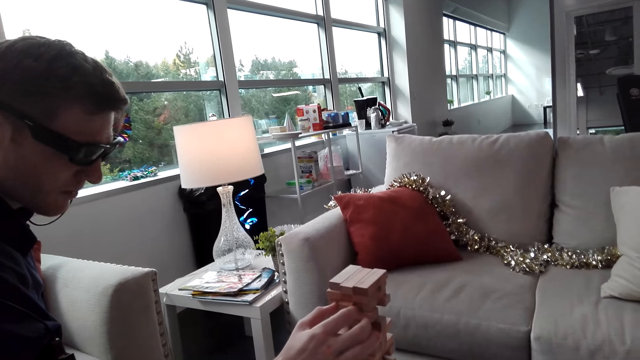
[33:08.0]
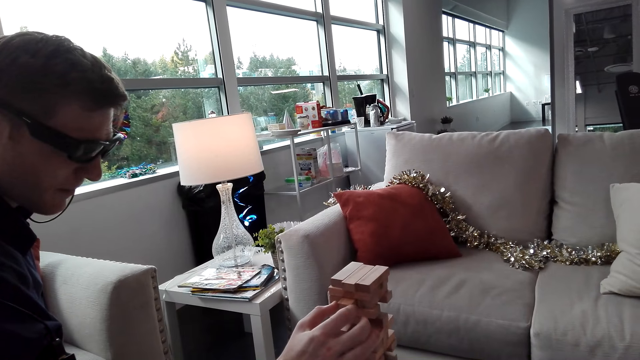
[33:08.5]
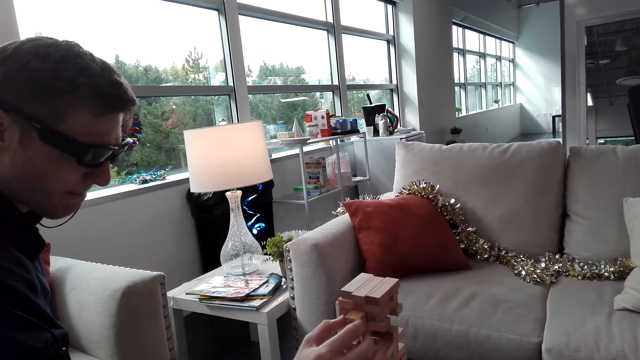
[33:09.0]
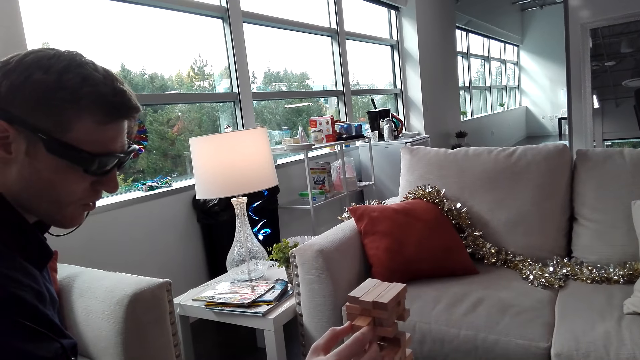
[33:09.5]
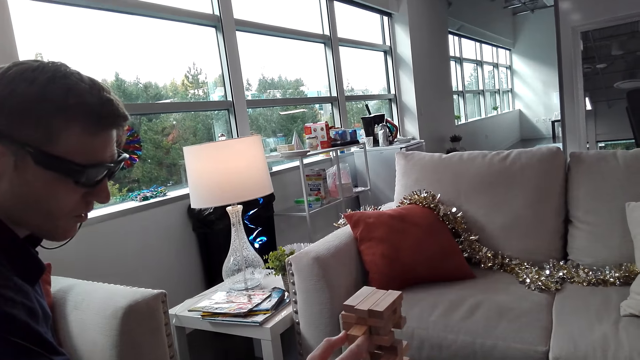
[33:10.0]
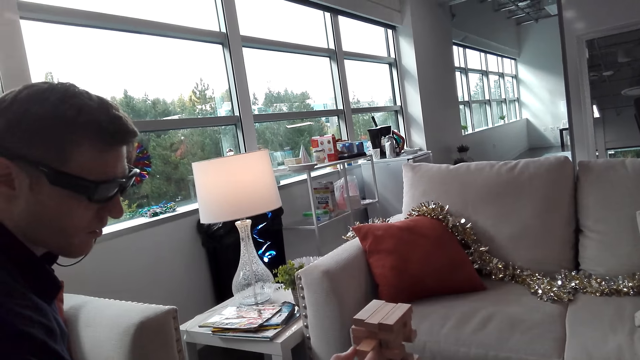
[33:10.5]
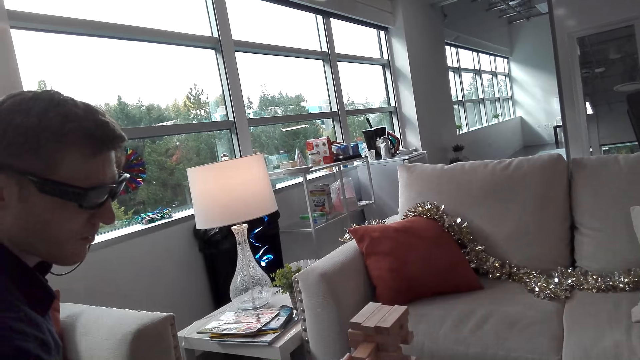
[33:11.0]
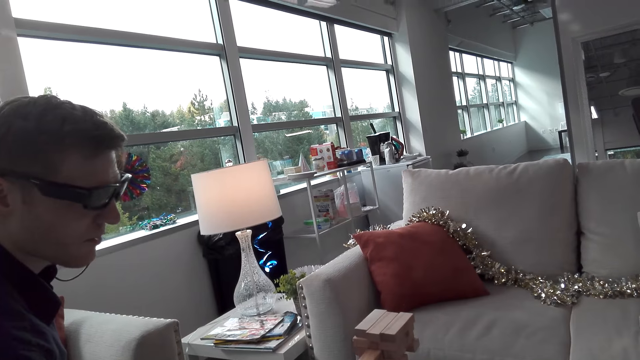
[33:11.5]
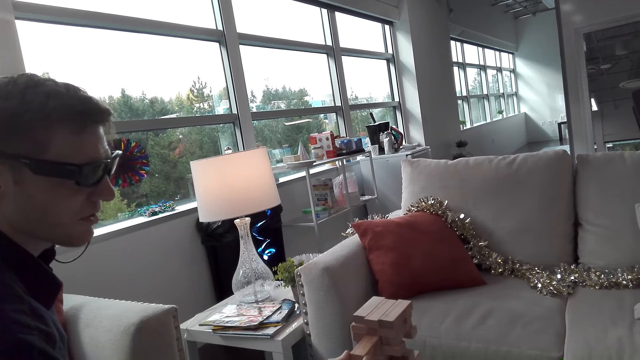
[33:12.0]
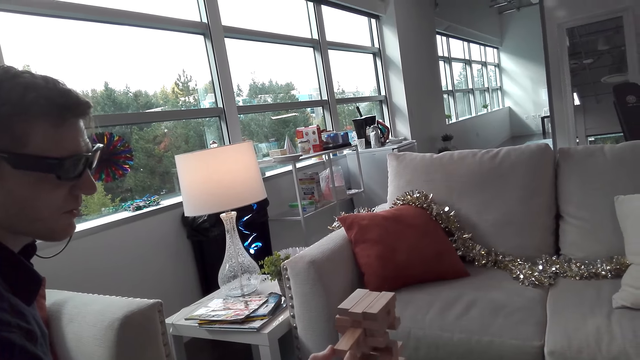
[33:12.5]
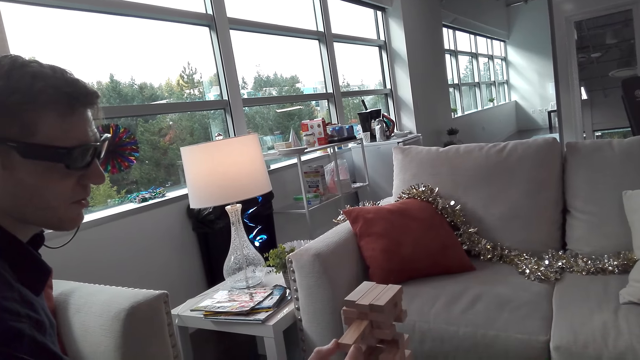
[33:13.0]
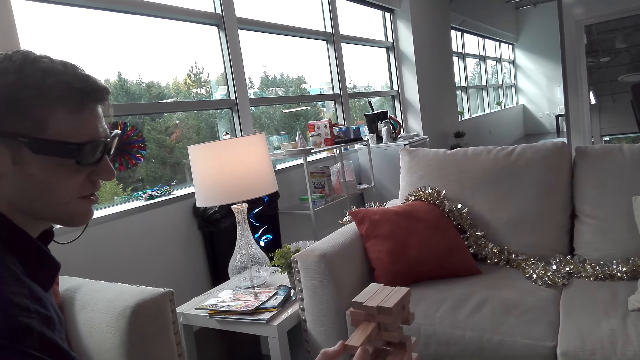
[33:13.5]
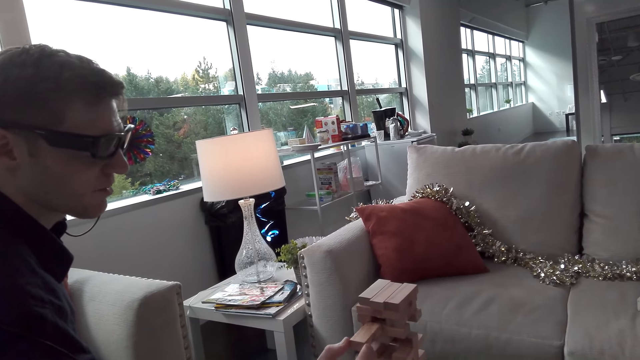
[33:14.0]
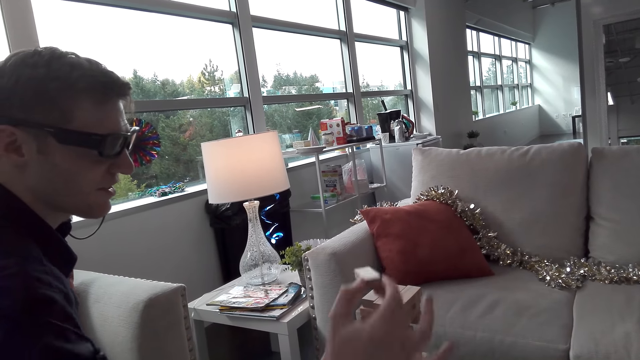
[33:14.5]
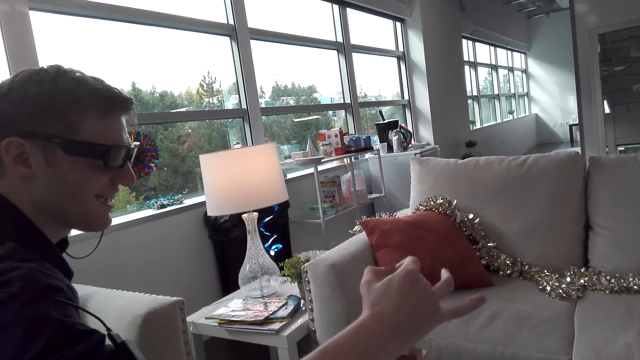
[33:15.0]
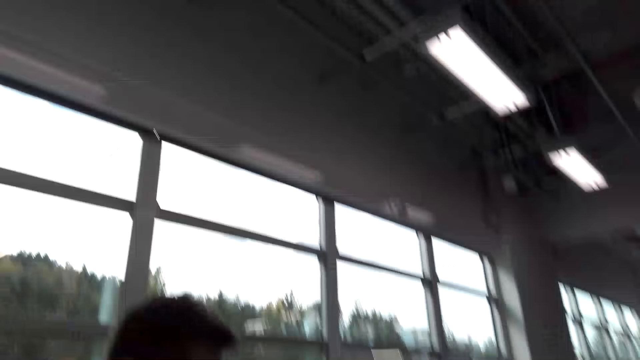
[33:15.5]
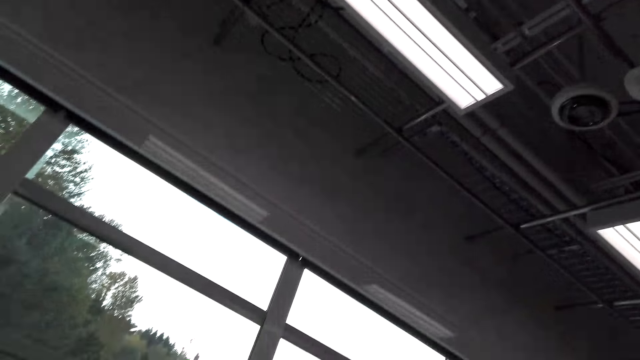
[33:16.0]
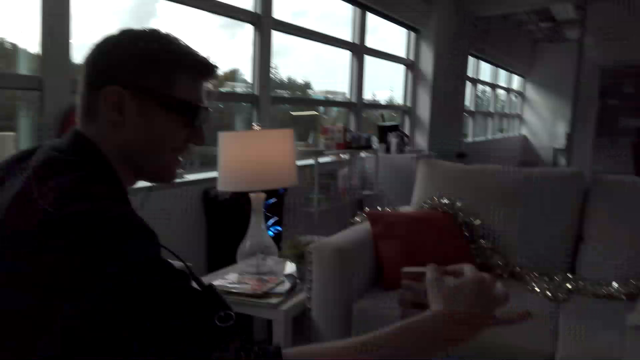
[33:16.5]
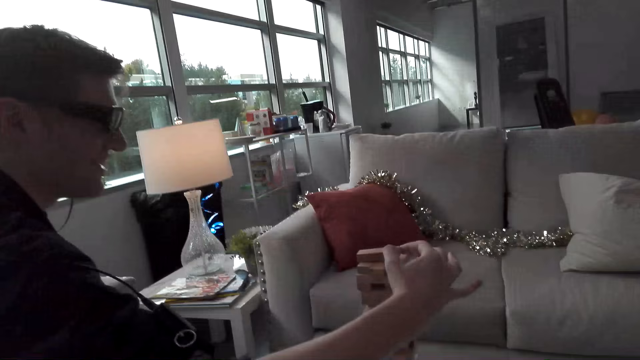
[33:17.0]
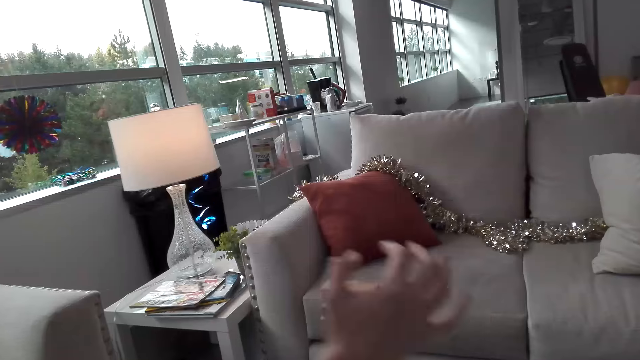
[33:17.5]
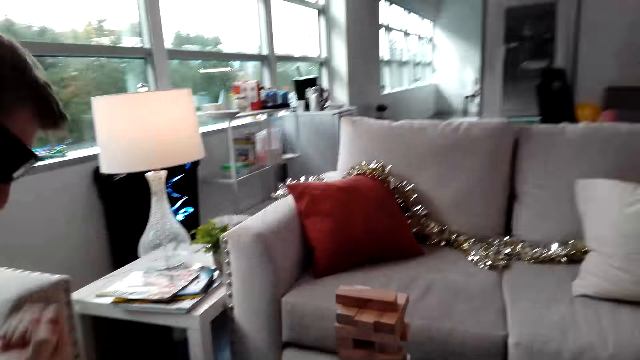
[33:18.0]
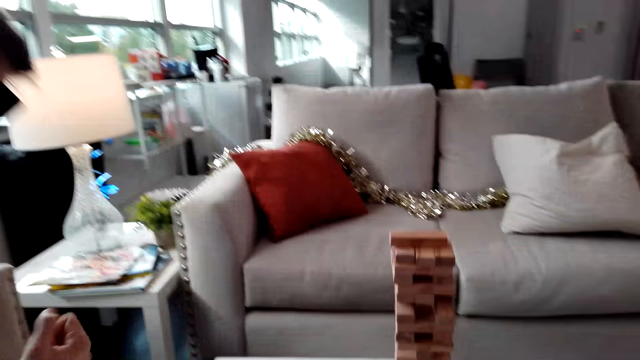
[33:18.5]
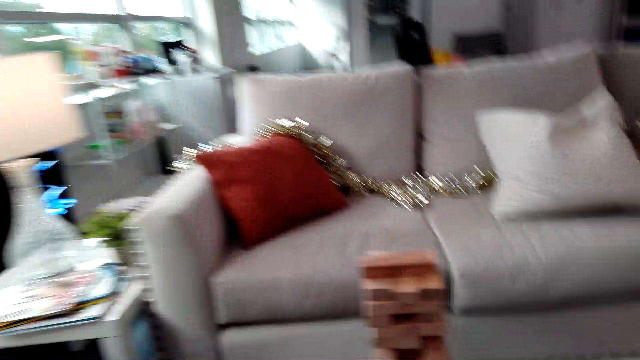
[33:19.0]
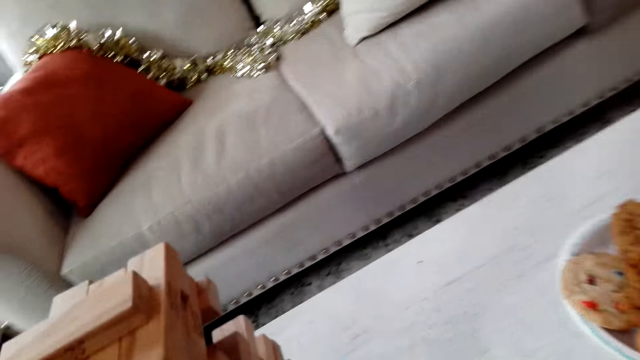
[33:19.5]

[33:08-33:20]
A man pulls a Jenga block. The man picks up the Jenga block and puts the Jenga block on a tower.

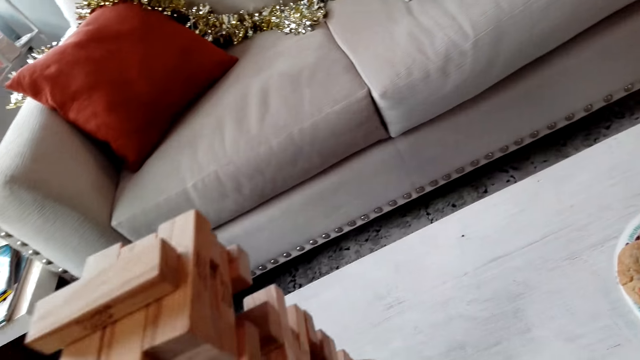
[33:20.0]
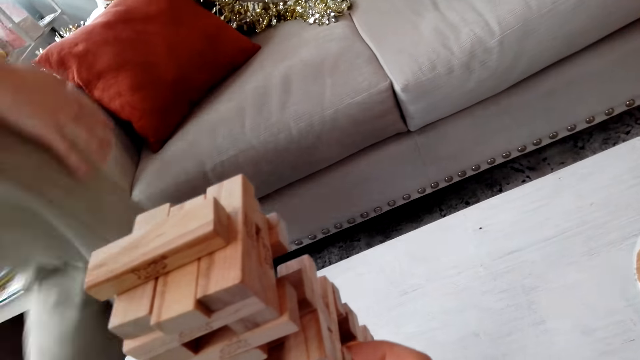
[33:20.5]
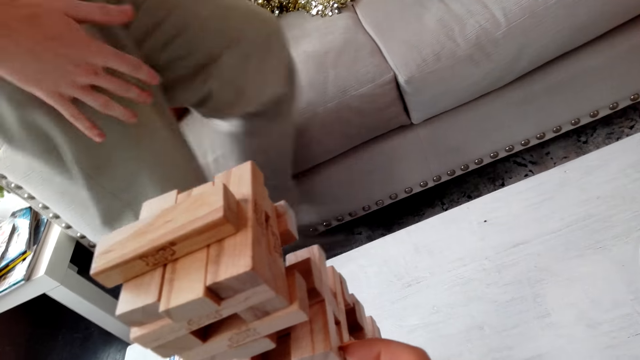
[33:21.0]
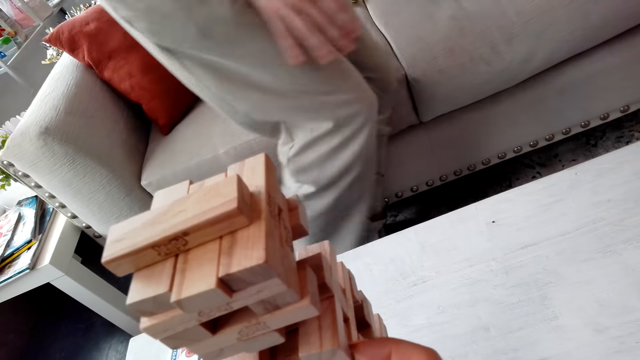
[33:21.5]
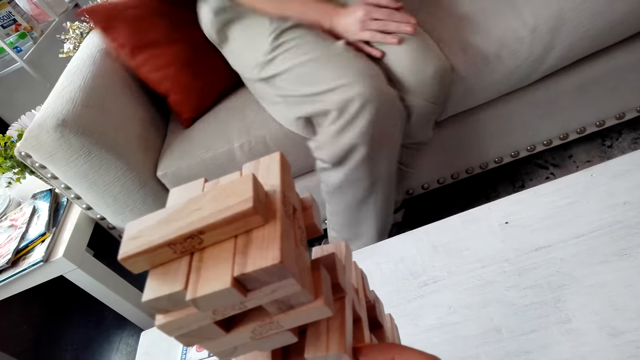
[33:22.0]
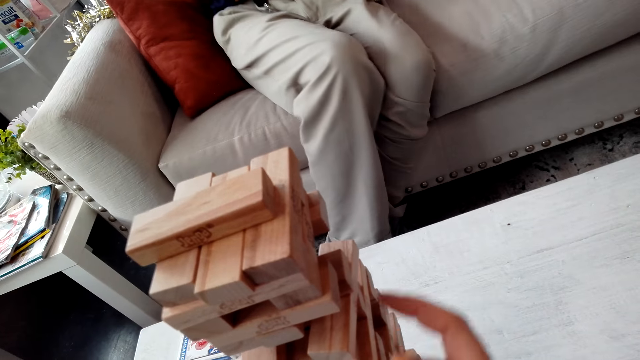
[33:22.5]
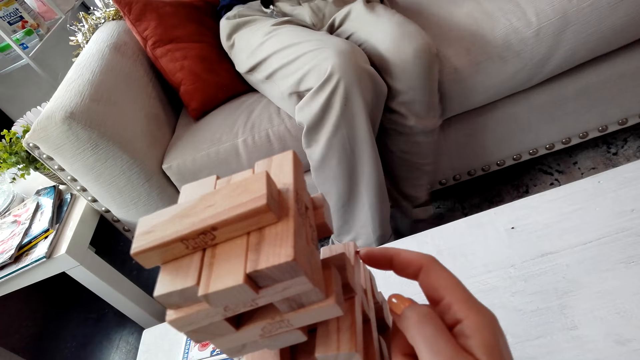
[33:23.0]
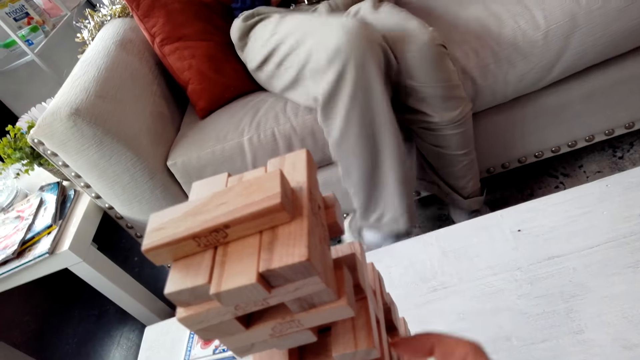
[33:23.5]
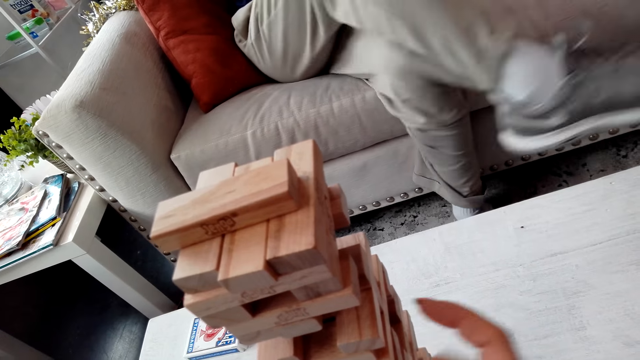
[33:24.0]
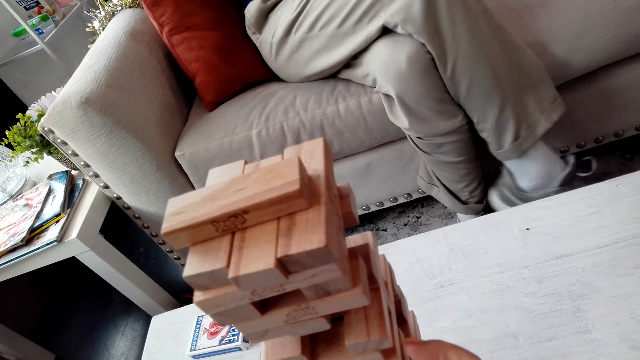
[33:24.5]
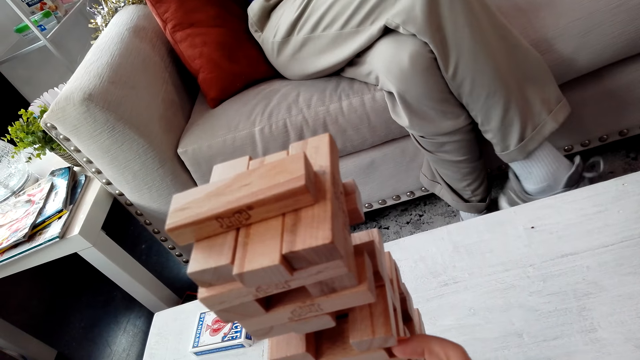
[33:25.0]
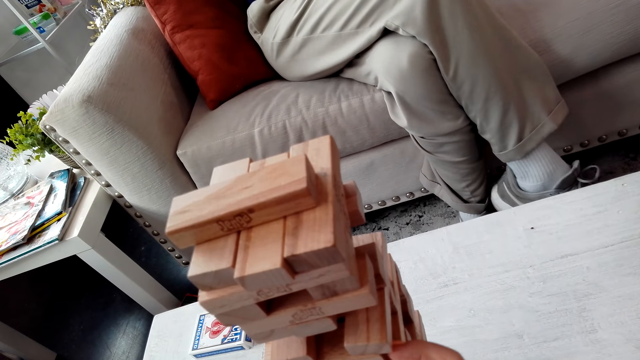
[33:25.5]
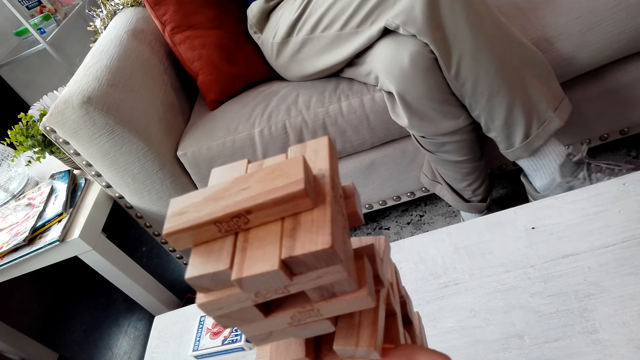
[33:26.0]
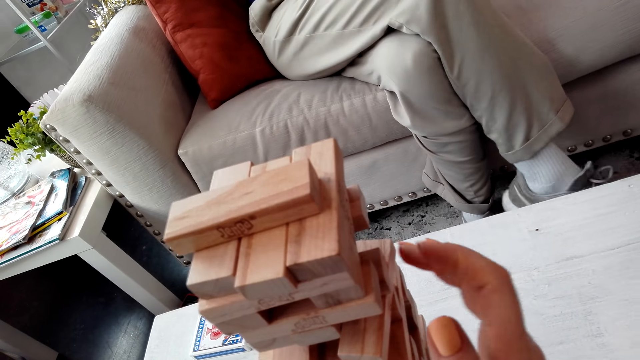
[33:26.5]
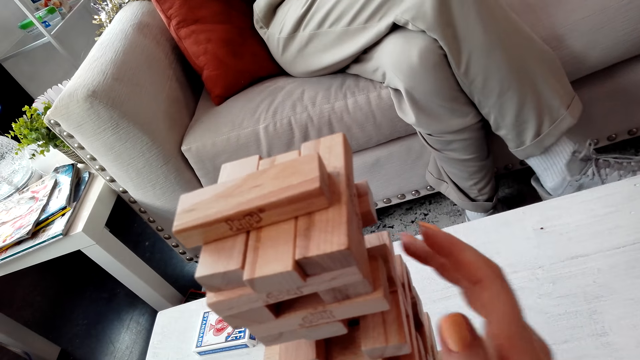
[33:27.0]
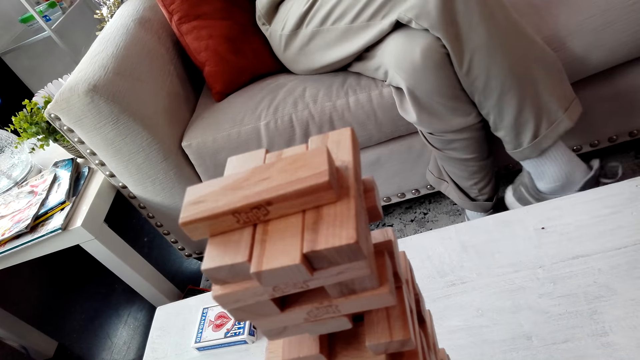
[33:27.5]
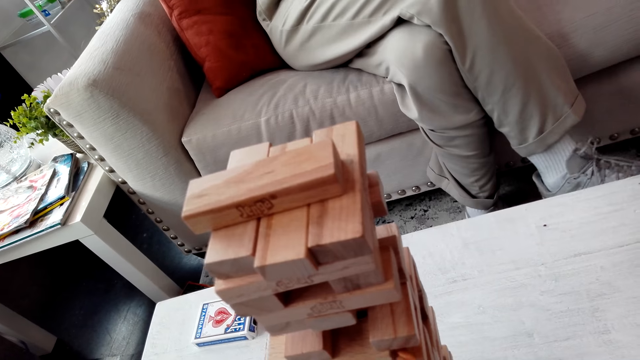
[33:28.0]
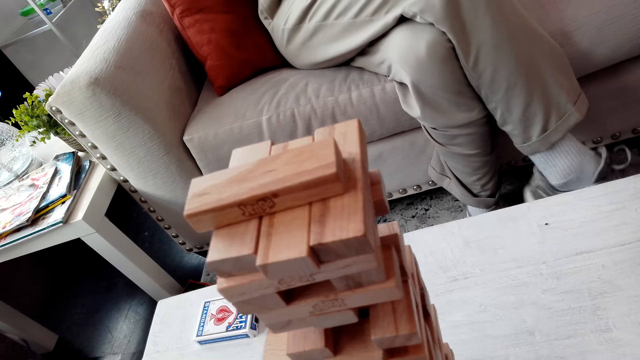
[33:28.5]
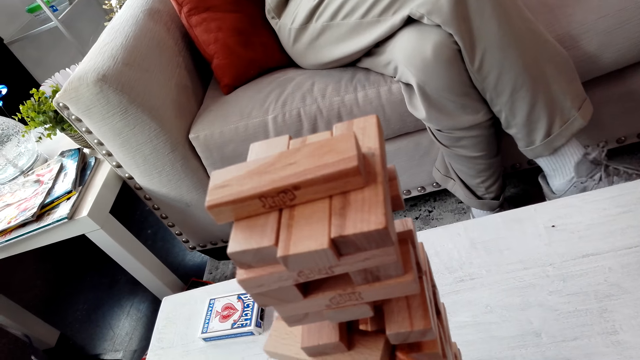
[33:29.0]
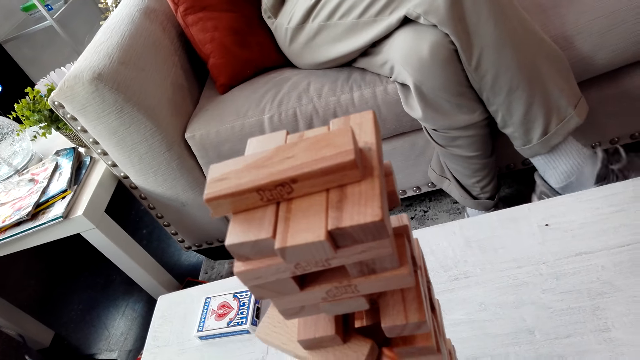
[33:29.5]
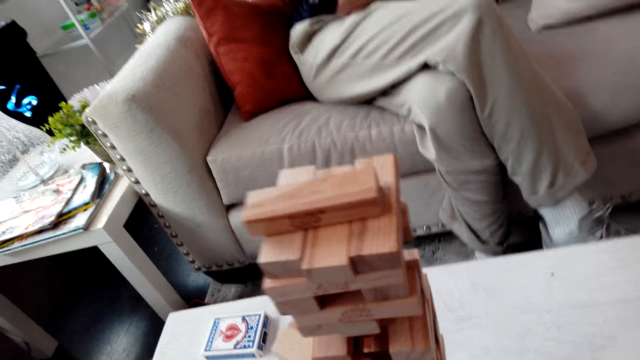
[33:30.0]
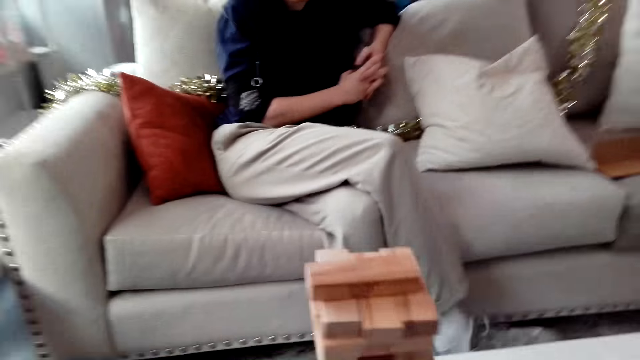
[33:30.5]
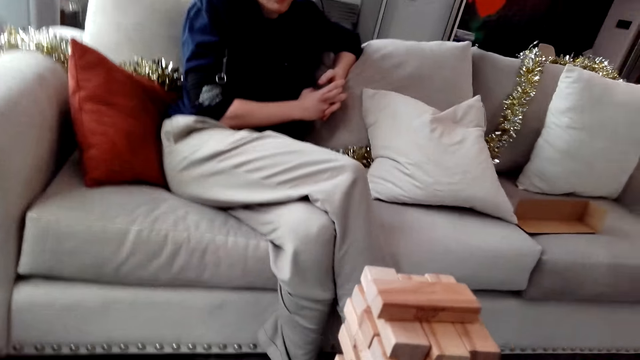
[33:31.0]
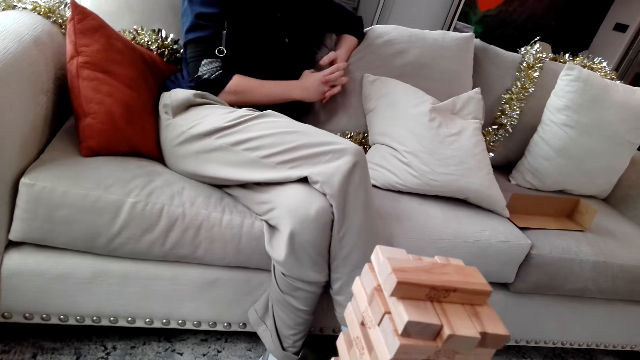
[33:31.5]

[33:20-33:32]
The man walks around the table and sits down. The camera wearer pushes a Jenga block. They remove the Jenga block. They push the Jenga block repeatedly.
